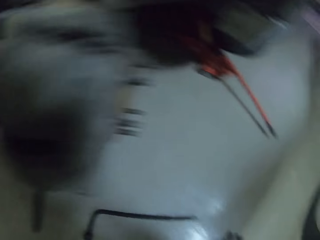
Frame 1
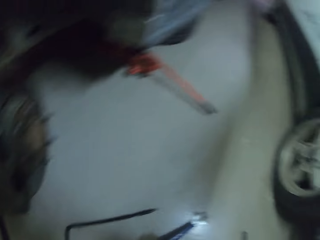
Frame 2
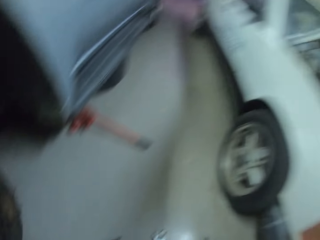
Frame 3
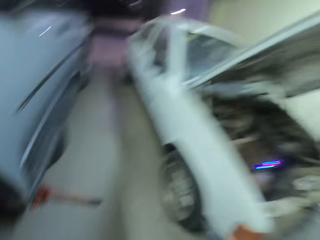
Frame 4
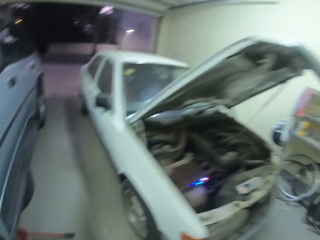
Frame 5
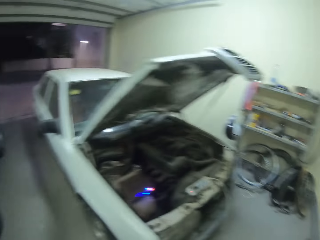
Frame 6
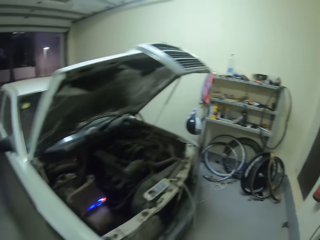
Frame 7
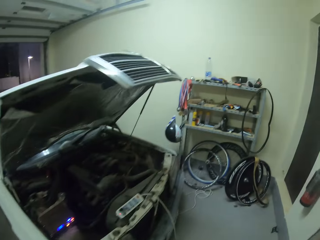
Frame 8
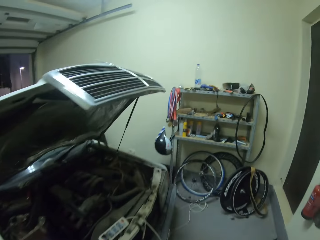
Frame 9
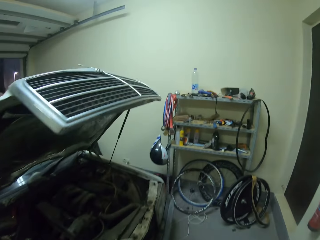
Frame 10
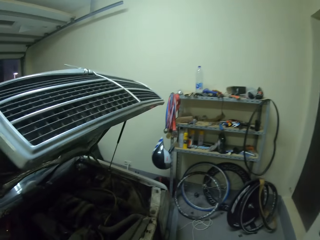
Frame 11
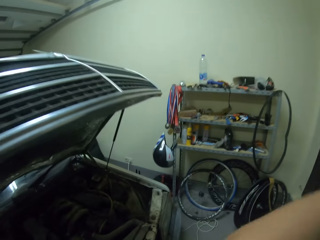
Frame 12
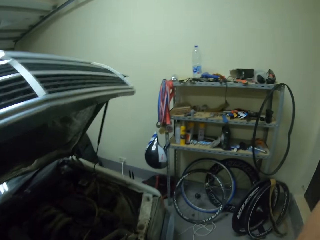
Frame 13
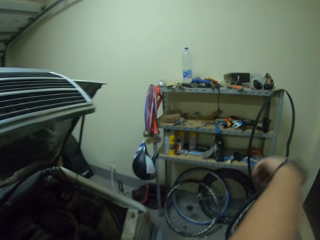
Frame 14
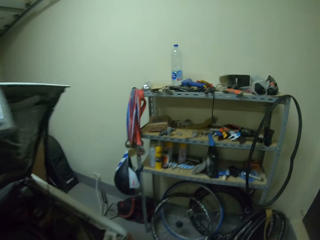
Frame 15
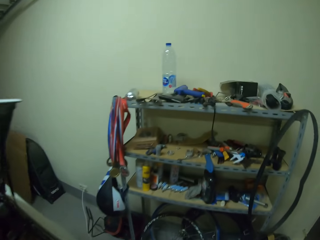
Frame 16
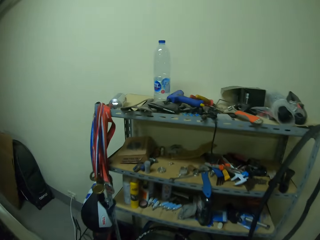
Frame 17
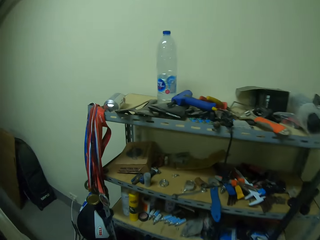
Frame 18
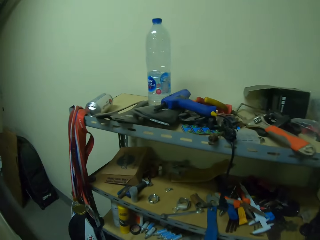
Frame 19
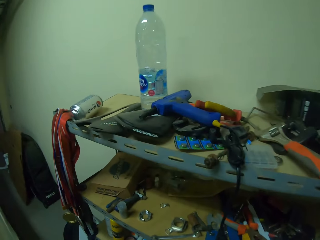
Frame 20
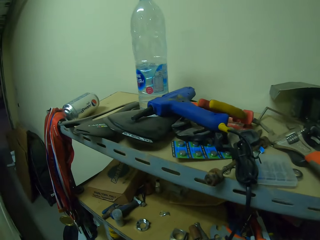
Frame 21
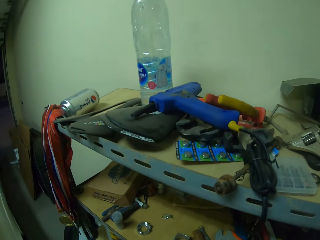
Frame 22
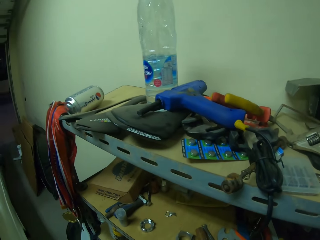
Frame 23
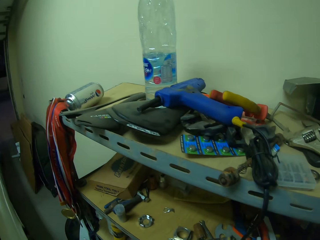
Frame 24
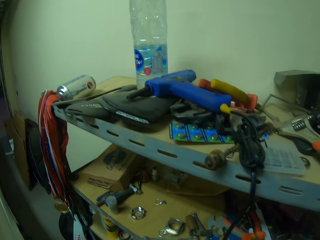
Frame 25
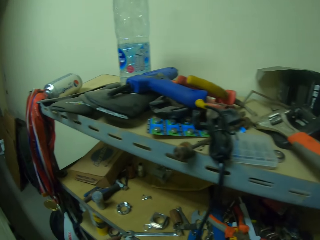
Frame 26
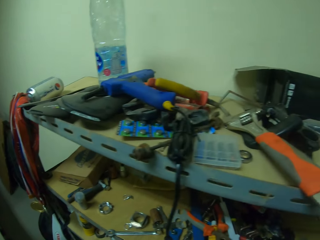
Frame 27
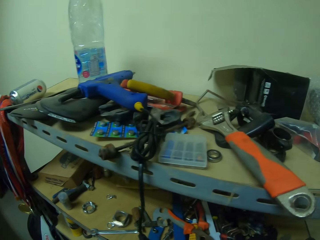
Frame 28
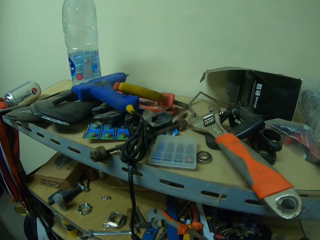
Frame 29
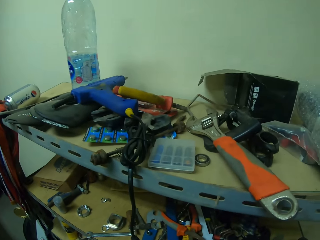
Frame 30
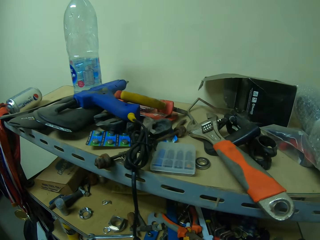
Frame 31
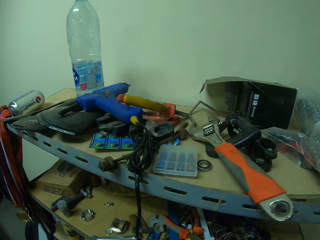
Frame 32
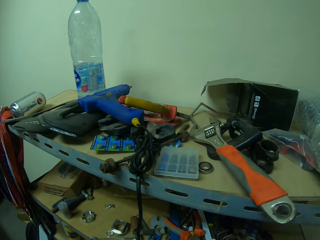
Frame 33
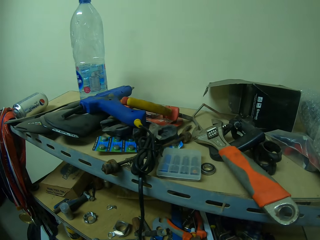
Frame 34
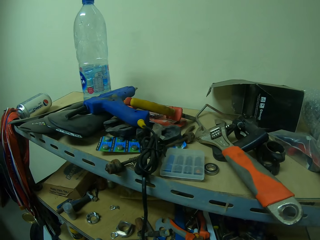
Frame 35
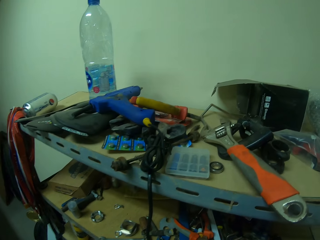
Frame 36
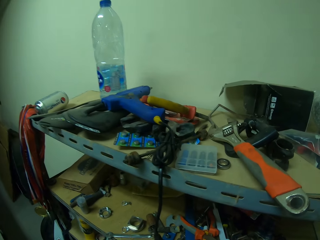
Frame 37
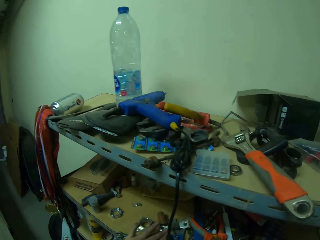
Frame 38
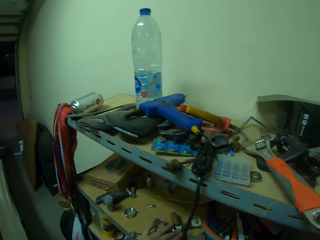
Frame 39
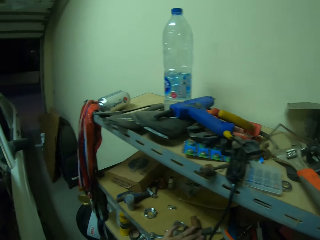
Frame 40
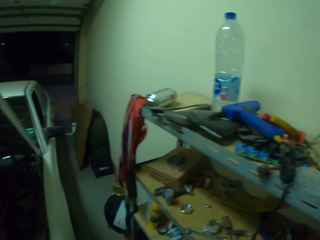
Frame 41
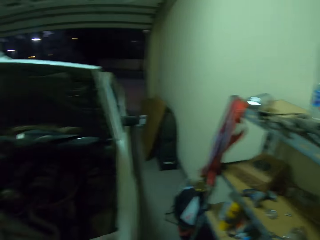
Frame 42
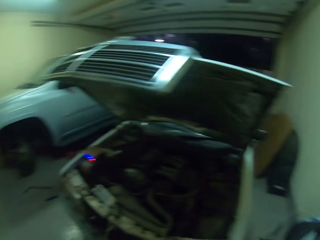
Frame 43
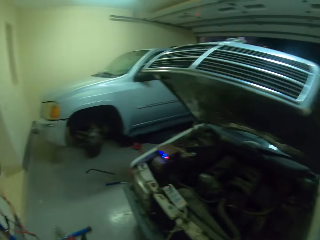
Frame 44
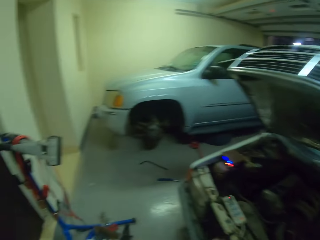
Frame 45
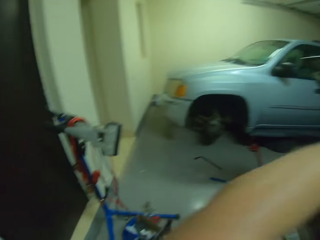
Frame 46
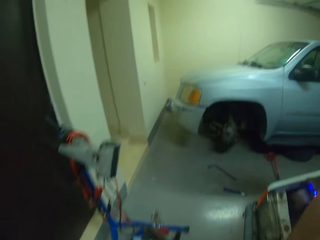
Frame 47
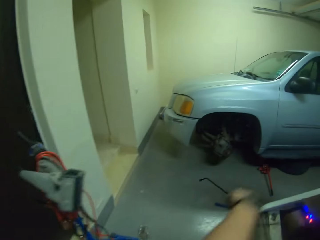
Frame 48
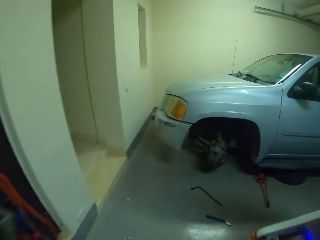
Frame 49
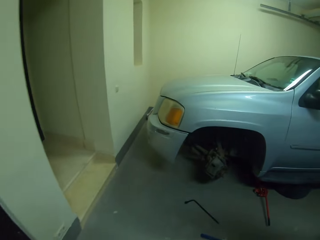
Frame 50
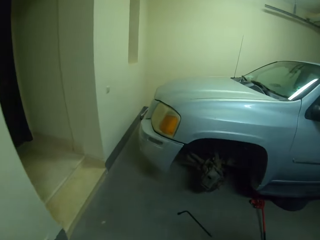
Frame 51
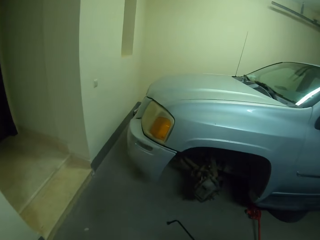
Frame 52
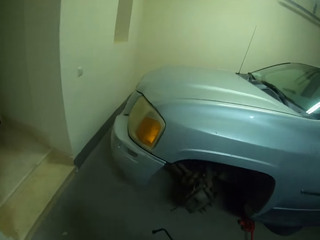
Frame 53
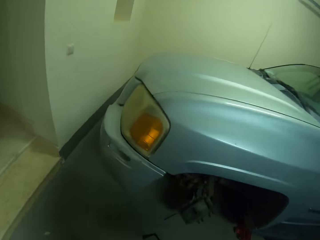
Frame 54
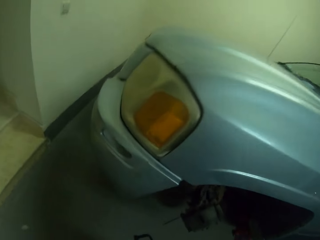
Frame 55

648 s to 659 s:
The camera wearer walks towards the cabinet. They take a different spanner at the tool holder. They walk towards the car.

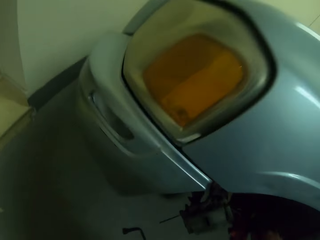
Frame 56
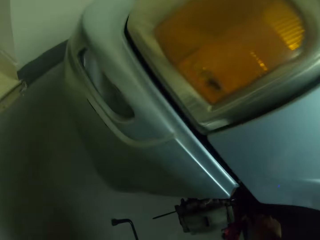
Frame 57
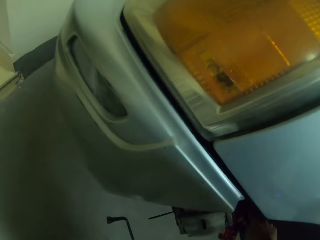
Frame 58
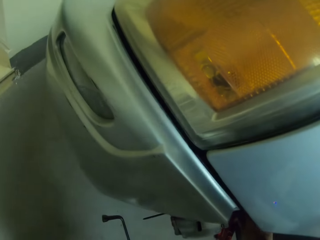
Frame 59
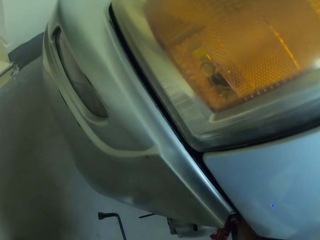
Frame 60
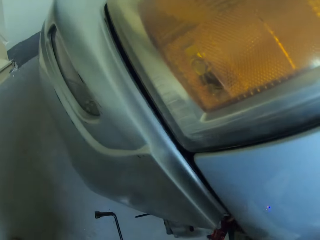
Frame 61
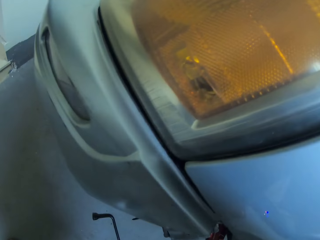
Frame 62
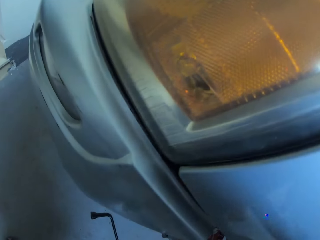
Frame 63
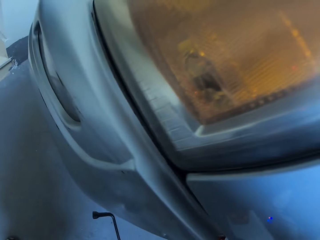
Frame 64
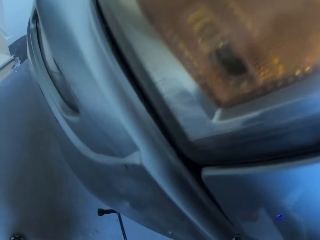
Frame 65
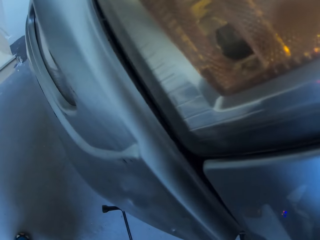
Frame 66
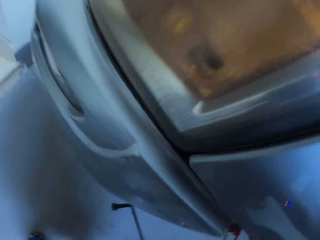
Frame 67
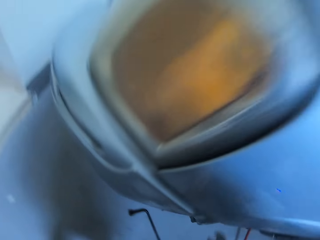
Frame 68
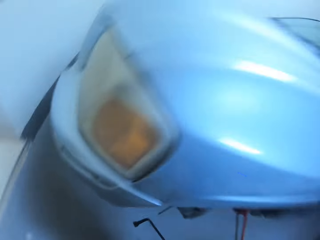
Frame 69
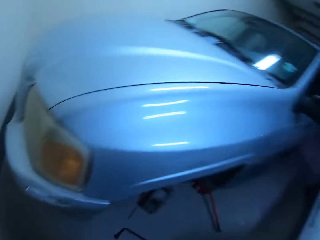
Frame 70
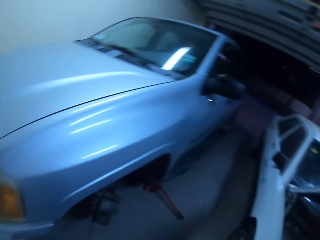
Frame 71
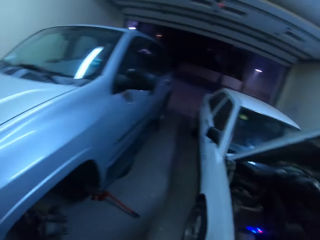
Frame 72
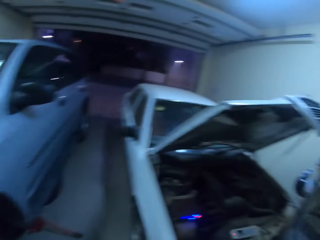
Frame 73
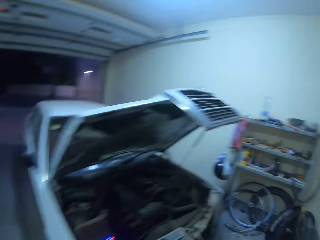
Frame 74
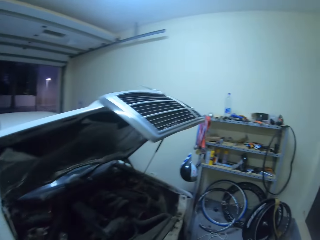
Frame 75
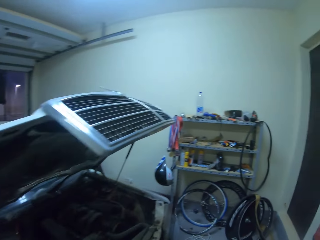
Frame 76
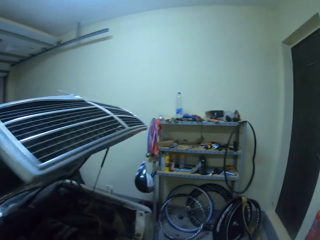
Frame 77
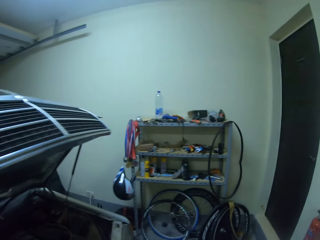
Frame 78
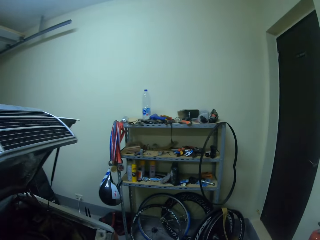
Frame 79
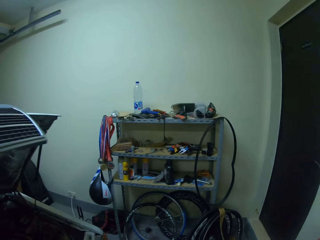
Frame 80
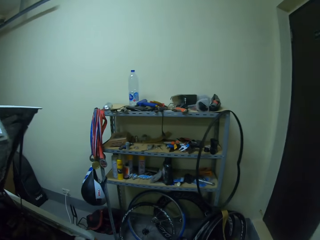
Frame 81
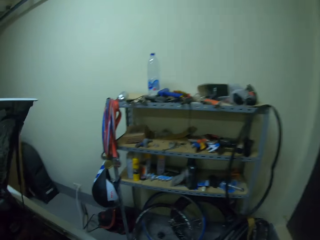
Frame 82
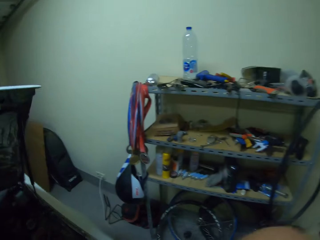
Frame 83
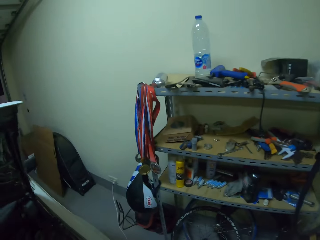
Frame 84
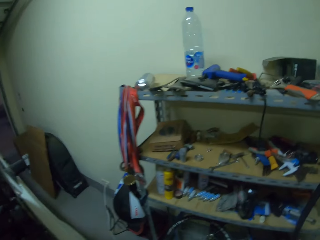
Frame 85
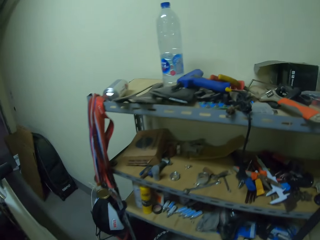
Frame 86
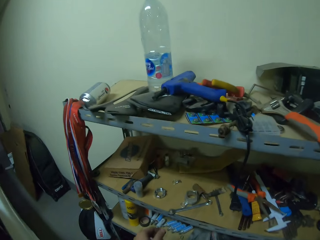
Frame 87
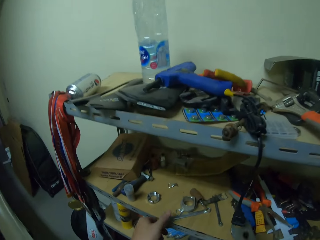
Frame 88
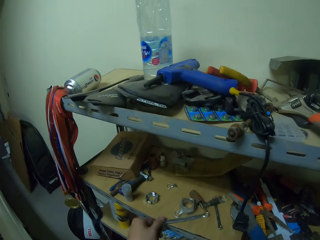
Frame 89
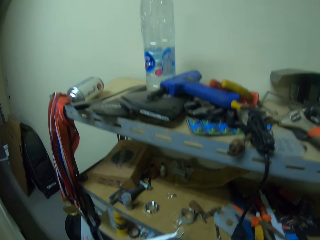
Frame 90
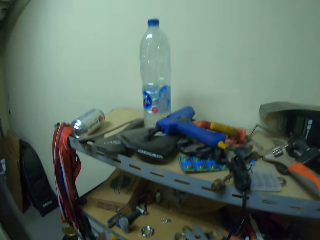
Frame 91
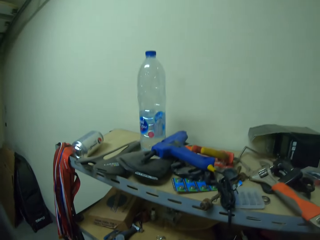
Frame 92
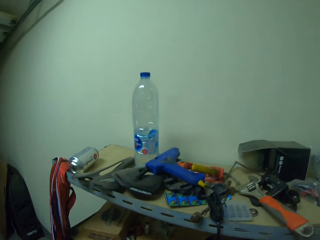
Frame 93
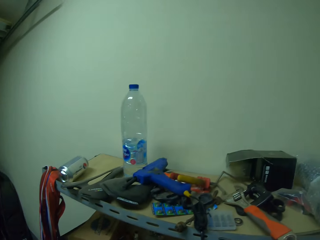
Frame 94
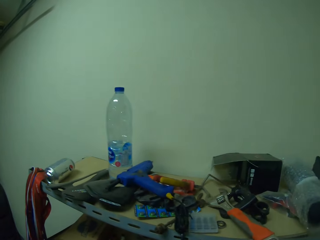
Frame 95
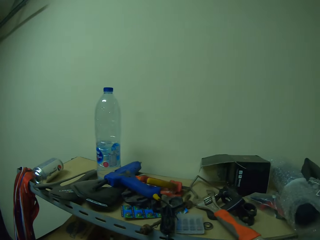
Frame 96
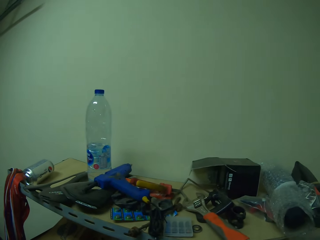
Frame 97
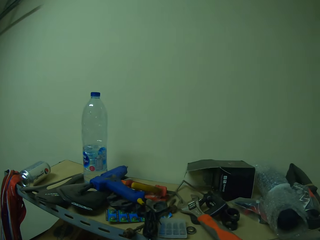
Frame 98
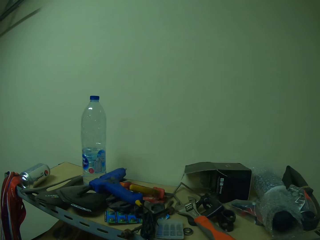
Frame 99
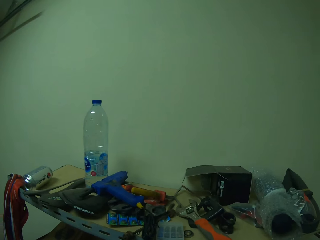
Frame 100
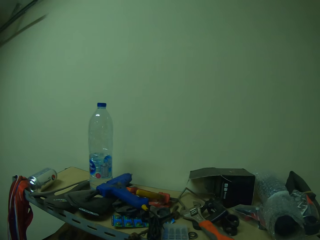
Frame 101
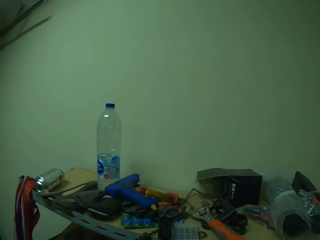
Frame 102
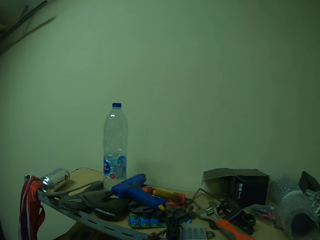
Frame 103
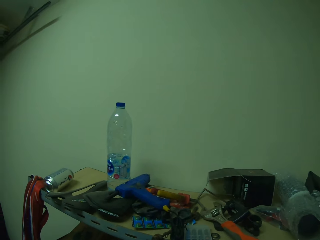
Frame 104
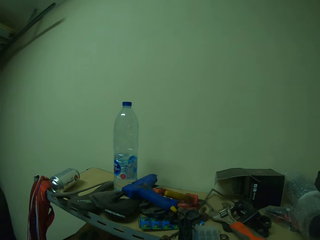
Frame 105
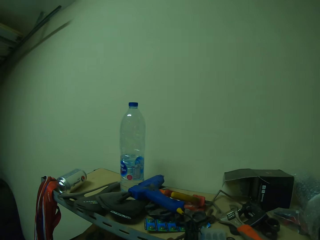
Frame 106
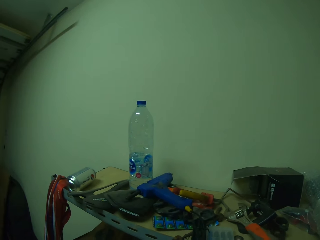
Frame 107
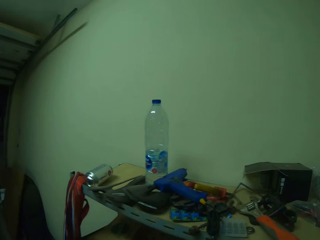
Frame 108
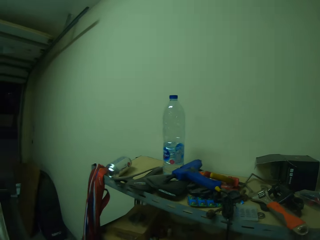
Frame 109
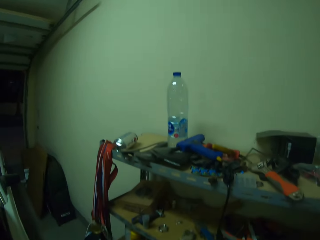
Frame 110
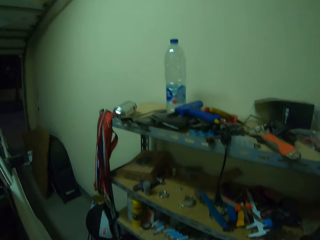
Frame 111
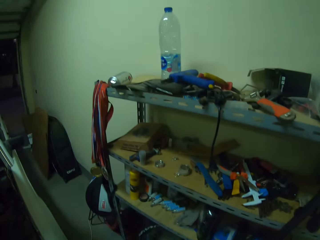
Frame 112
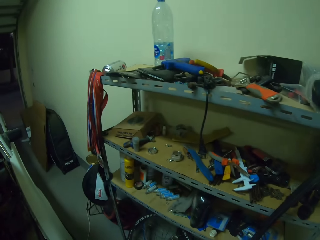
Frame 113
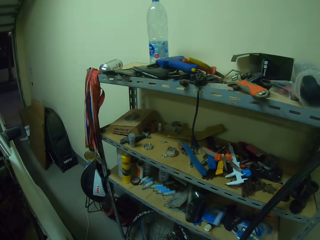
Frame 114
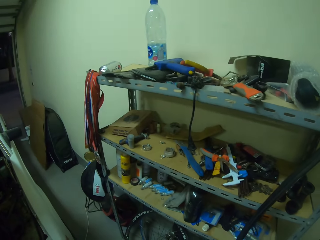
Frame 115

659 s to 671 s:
The camera wearer opens the wheel rack nuts using a spanner. They walk towards the cabinet. They take a different spanner at the tool holder.
